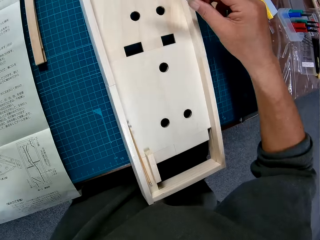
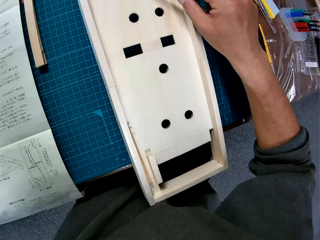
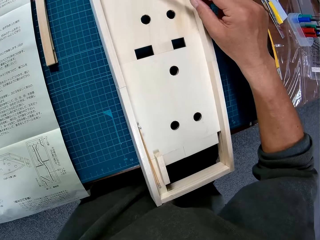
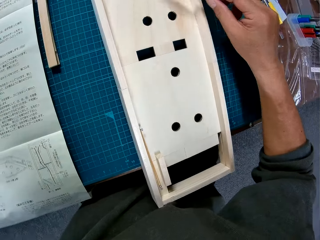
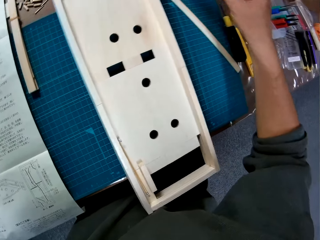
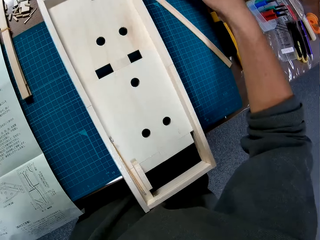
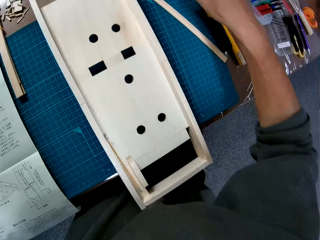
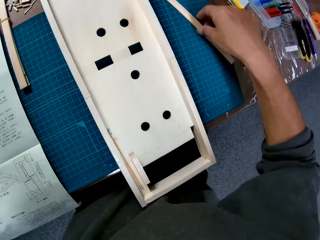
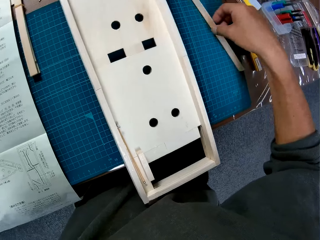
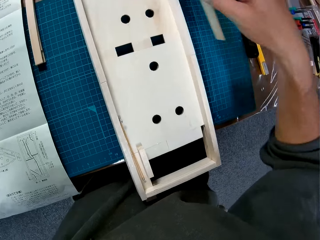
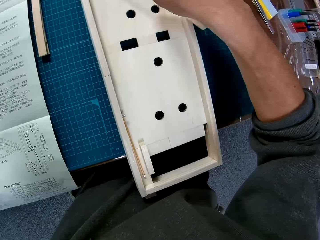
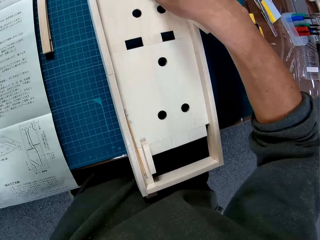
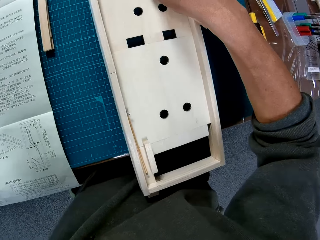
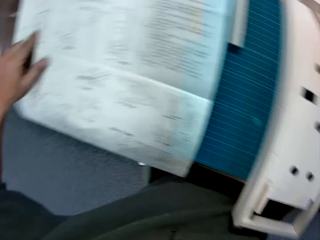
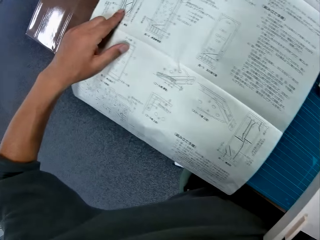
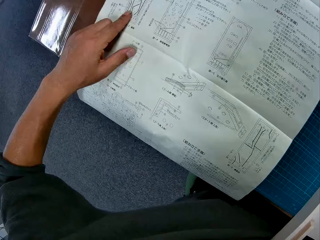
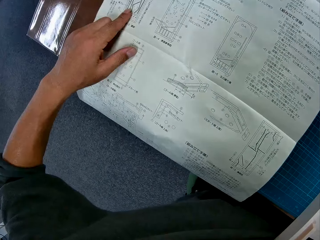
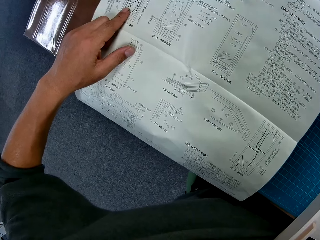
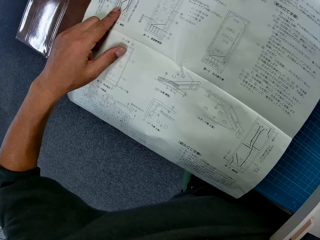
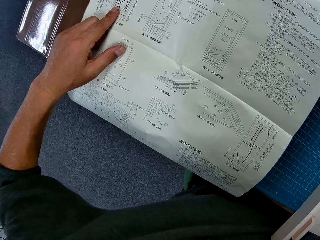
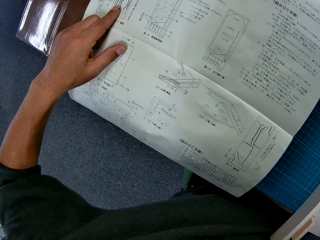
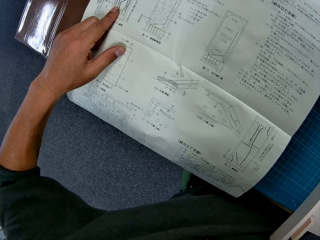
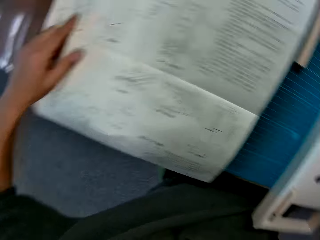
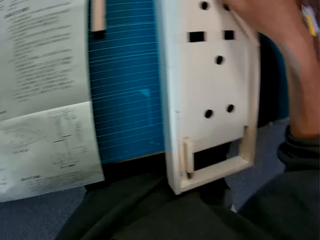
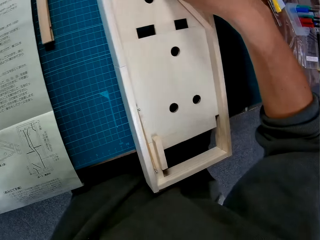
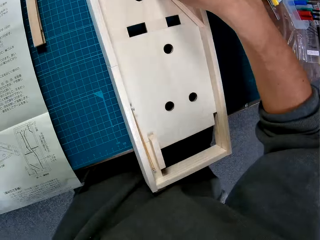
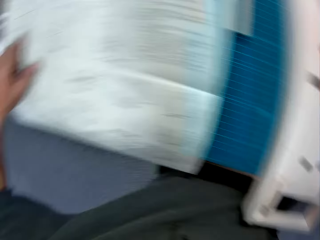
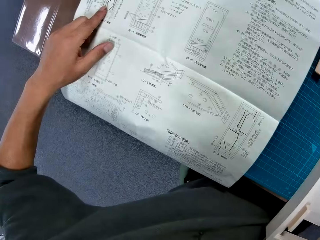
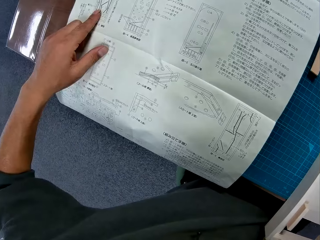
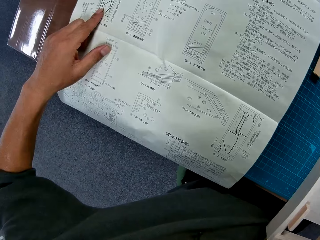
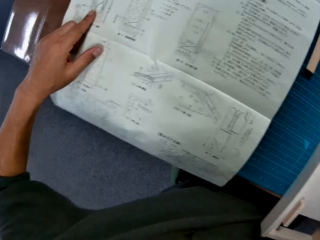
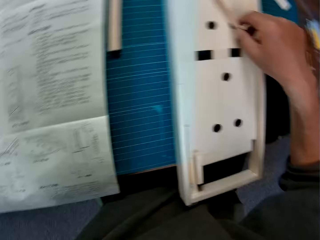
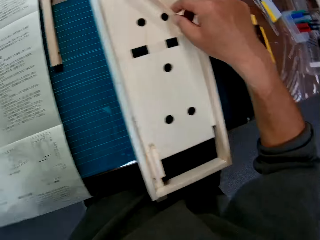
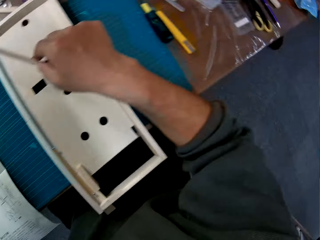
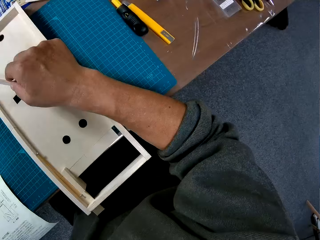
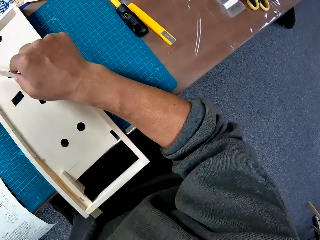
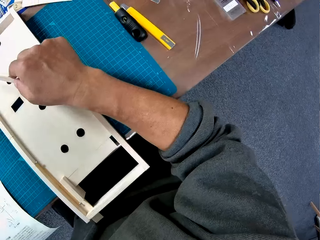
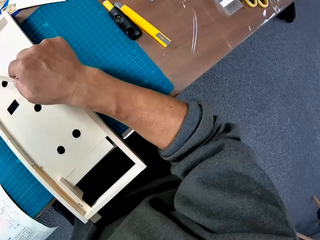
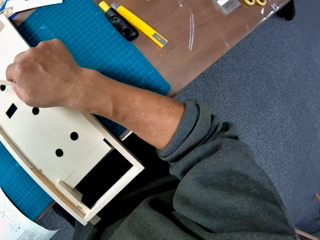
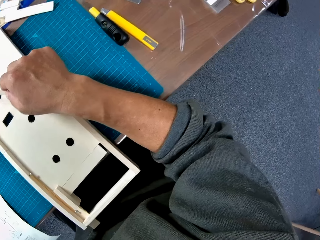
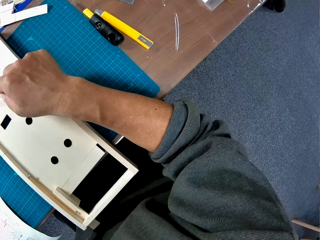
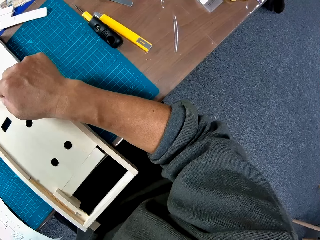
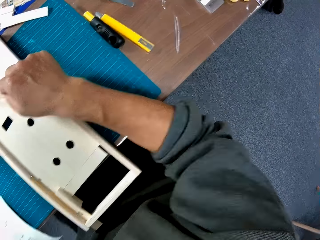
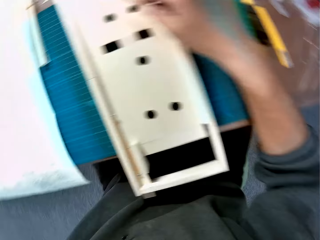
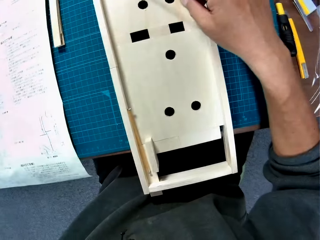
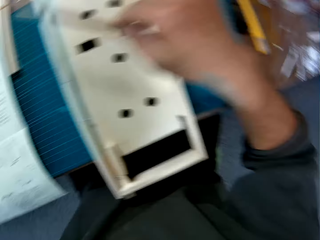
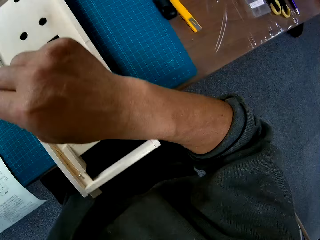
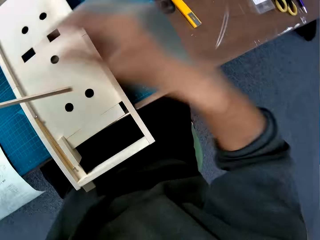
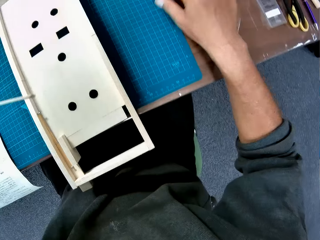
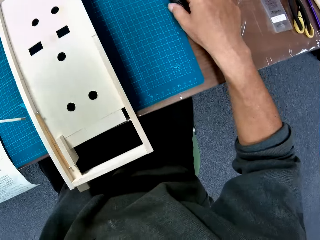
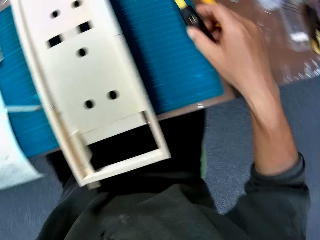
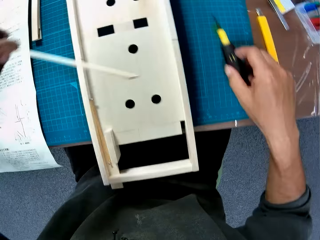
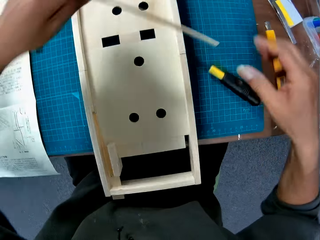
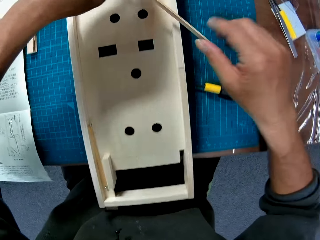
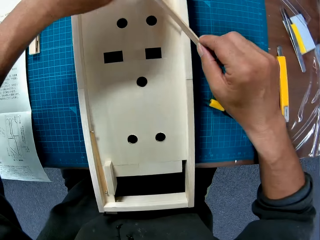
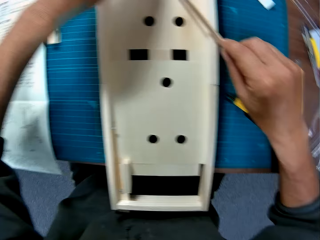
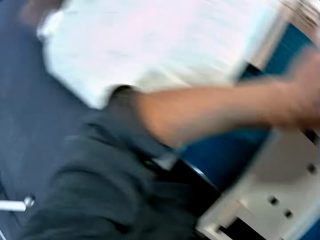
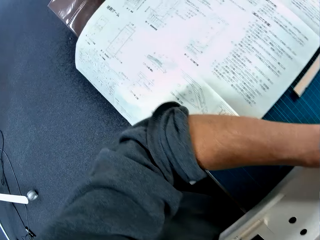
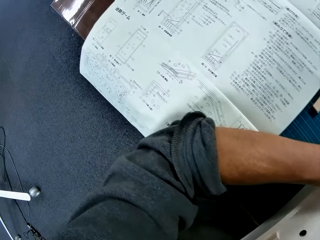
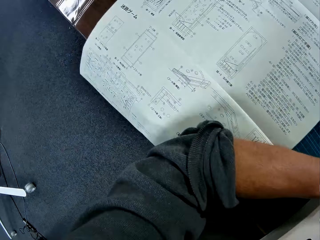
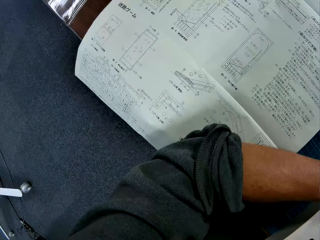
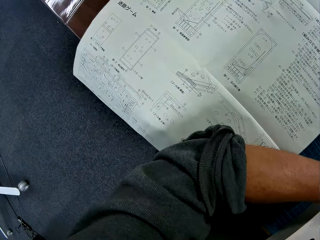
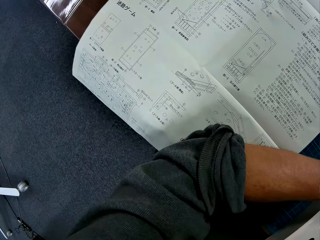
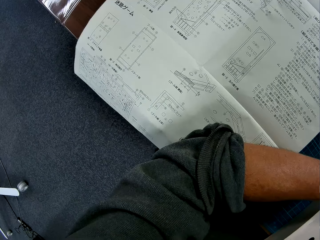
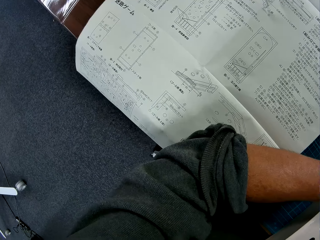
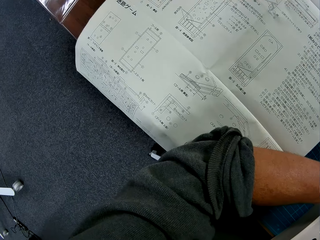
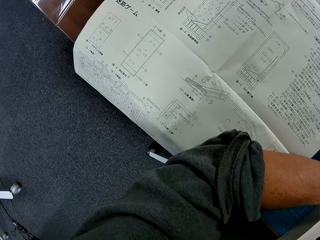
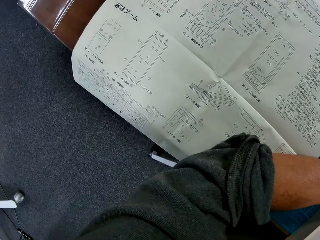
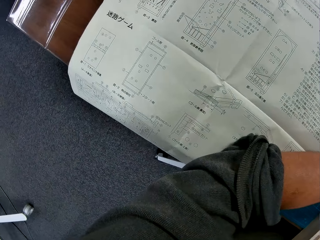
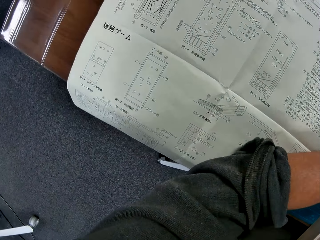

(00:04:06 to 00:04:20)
The camera wearer looks at the wooden object. He places the wooden piece on the blue sheet. He picks up a wooden piece on the blue sheet. He glances at the instruction manual. He looks at the wooden object. He reads the manual. He looks at the wooden object. He glances at a screwdriver on the table. He passes the wooden piece to his right hand. He picks up the screwdriver or pen on the table. He places the screwdriver on the blue sheet. He places the wooden piece in his hand on the wooden piece on the blue sheet. He glances at the instruction manual.

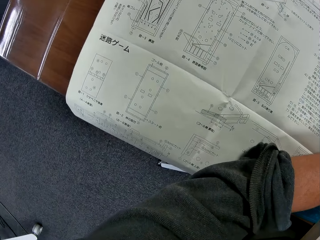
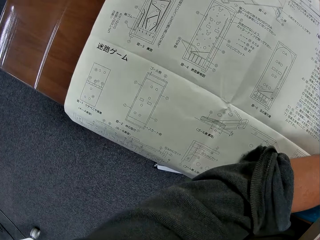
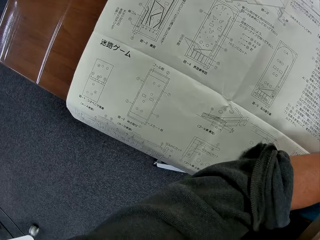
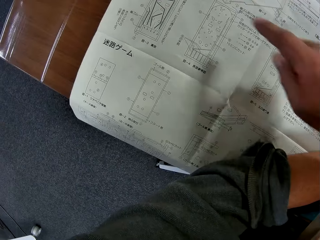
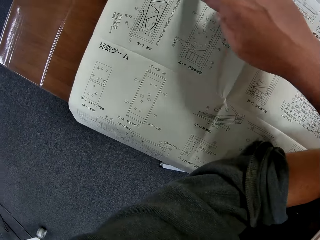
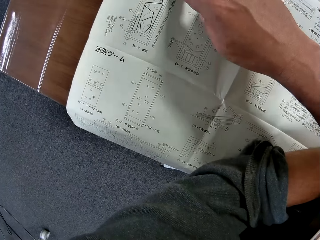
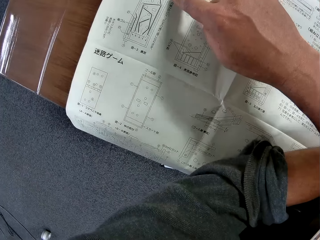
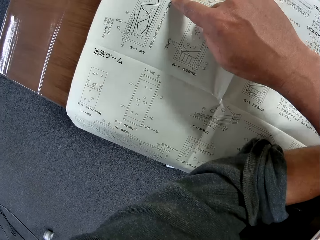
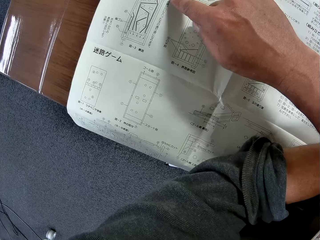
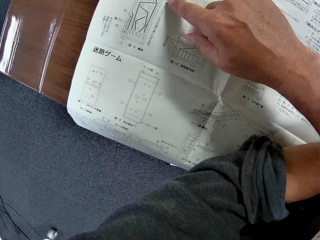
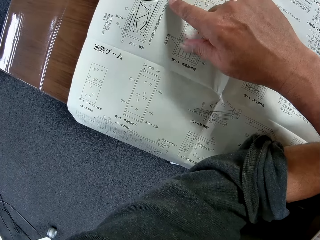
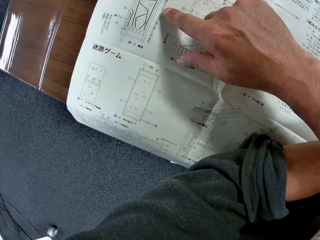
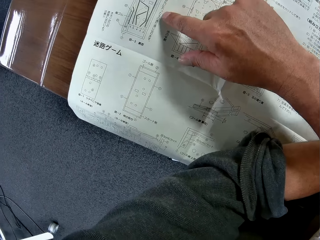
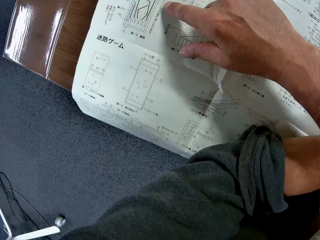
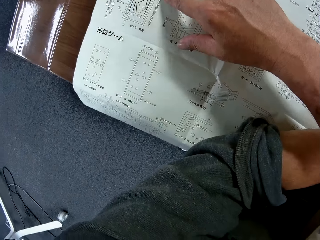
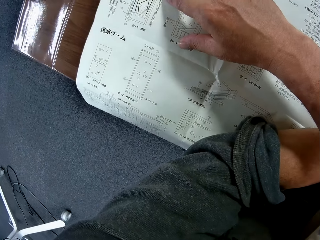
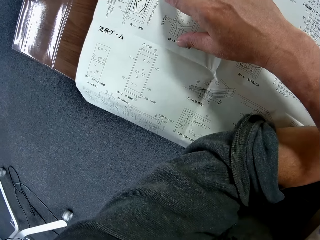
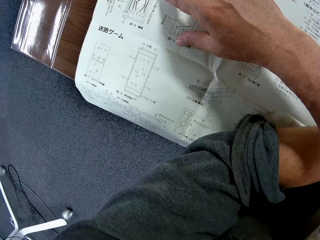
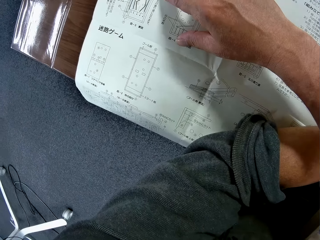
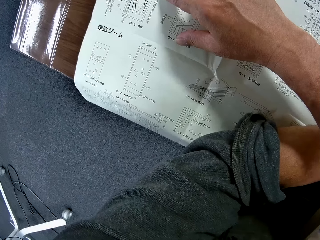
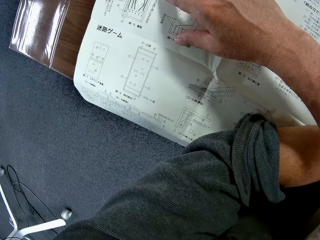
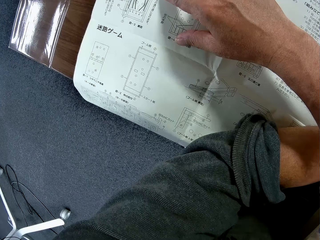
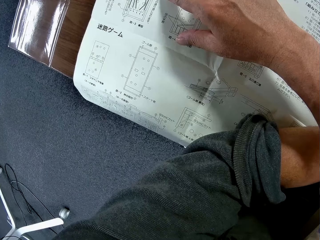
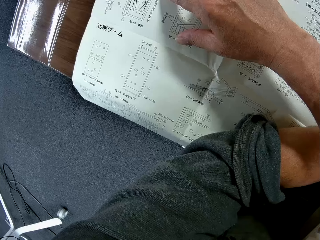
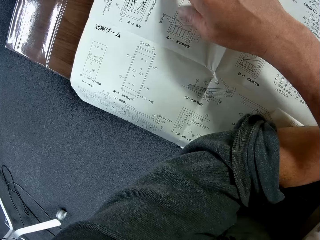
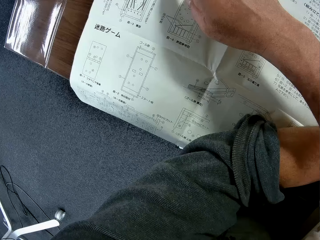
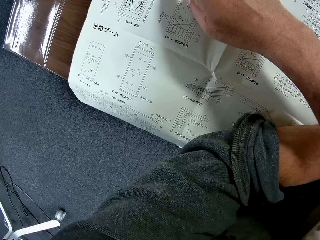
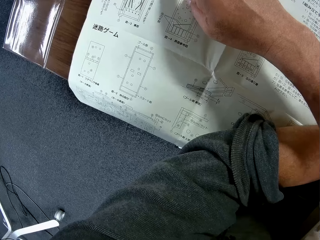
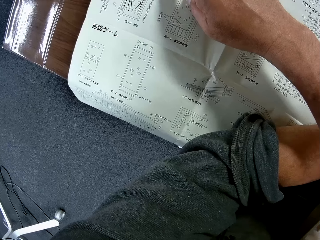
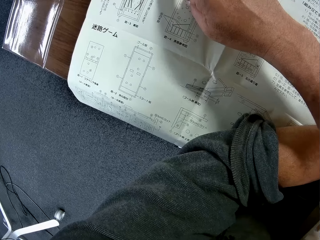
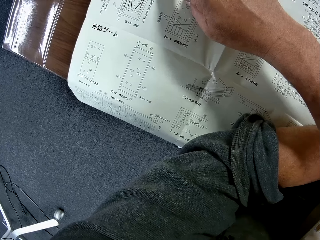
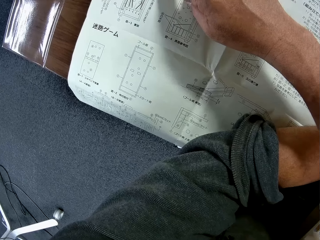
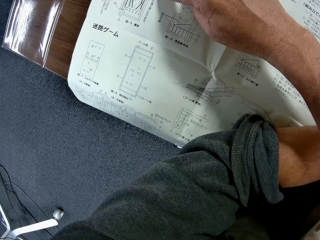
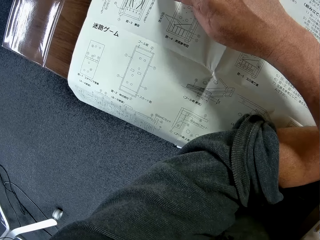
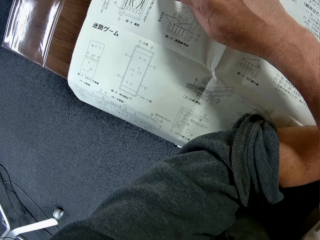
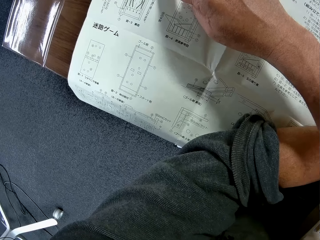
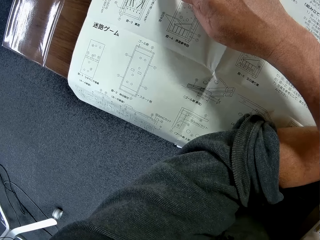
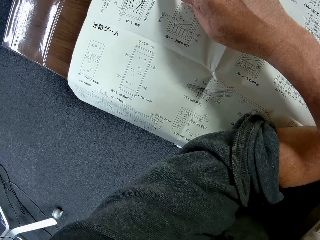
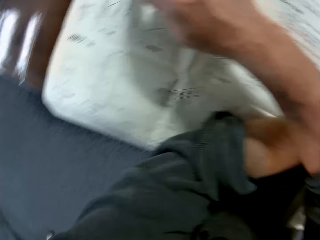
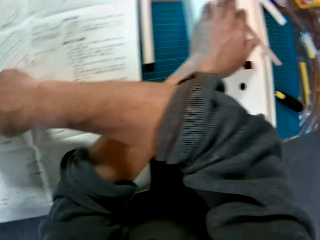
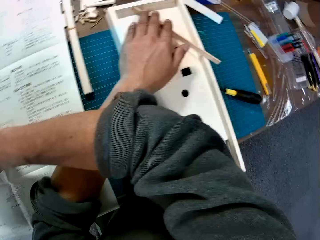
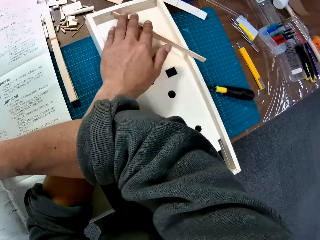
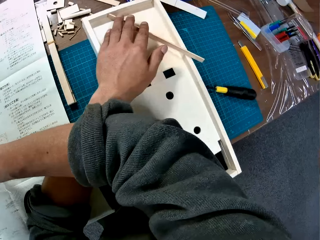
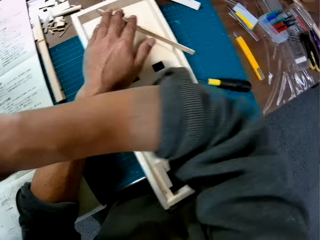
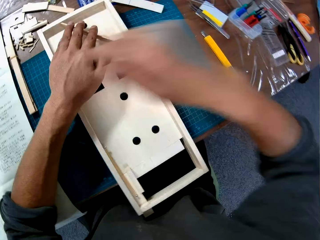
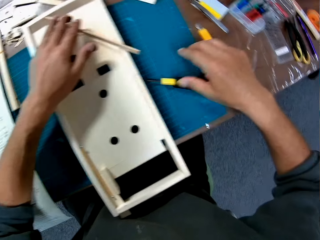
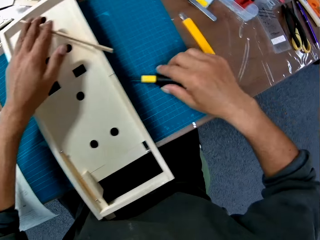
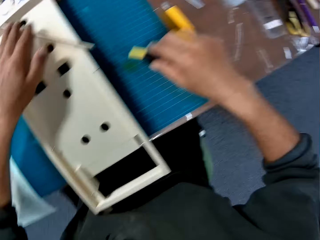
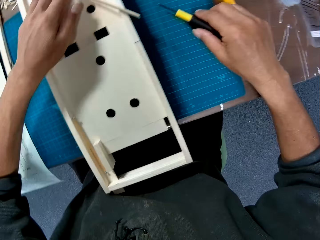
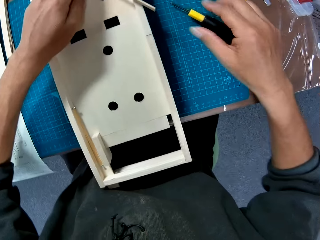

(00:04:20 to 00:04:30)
The camera wearer places his right hand on the instruction manual. He glances at the wooden pieces on the blue sheet. He moves the screwdriver on the blue sheet. He picks up a pen.
